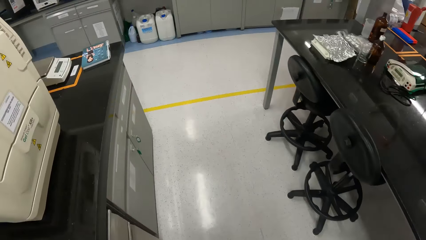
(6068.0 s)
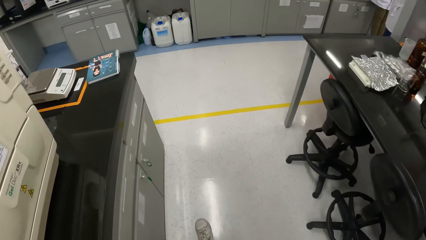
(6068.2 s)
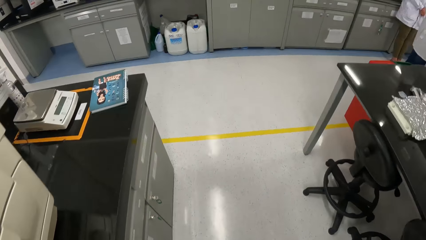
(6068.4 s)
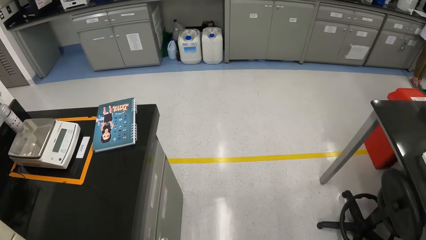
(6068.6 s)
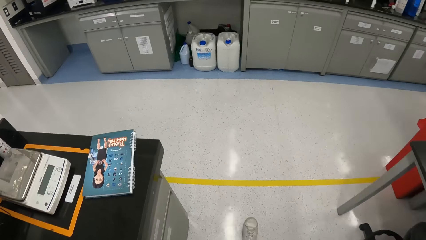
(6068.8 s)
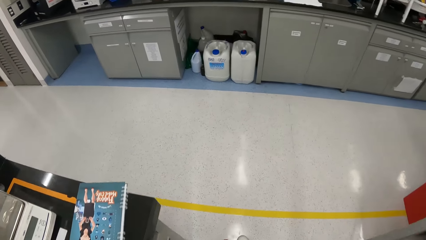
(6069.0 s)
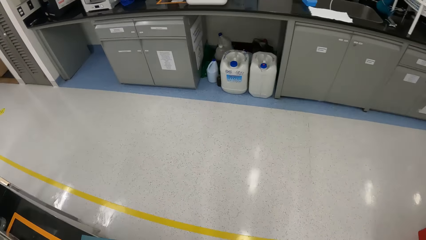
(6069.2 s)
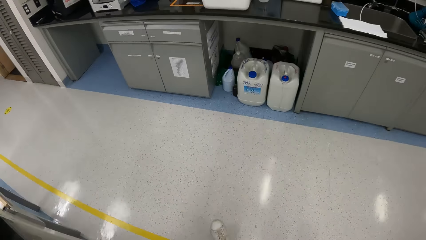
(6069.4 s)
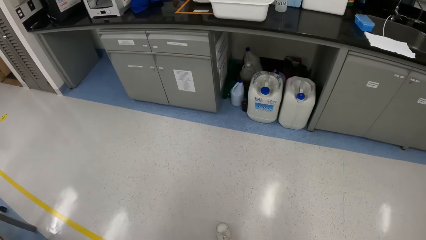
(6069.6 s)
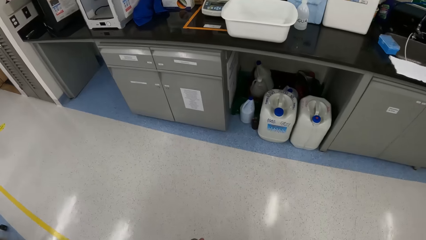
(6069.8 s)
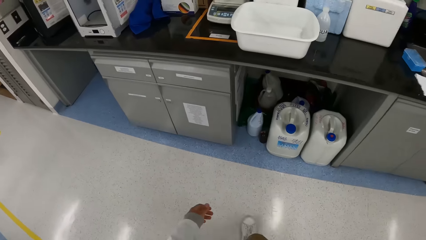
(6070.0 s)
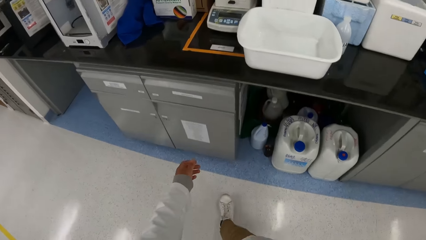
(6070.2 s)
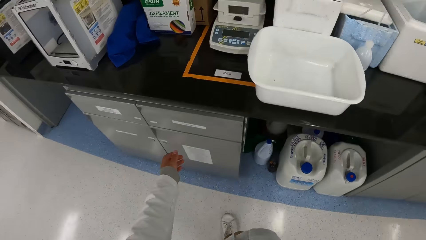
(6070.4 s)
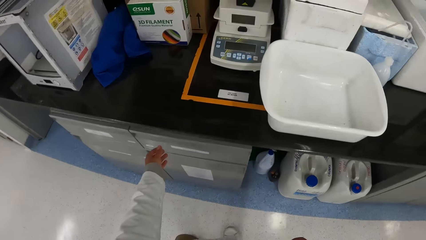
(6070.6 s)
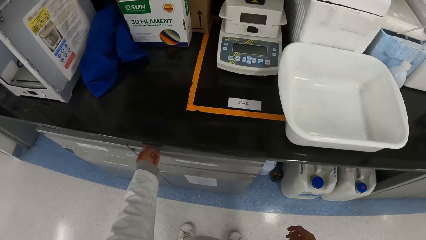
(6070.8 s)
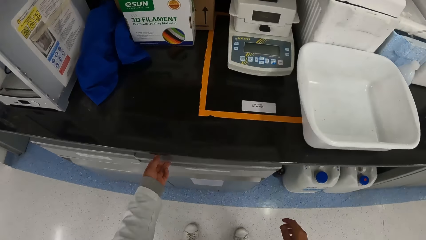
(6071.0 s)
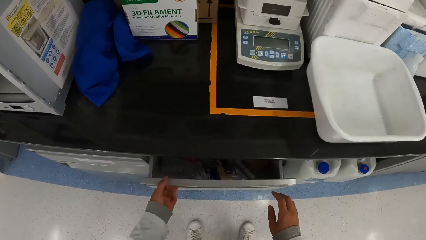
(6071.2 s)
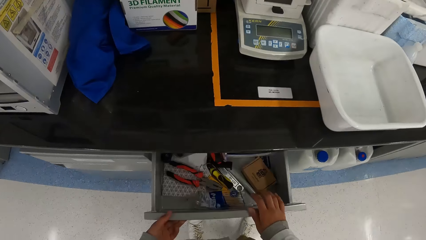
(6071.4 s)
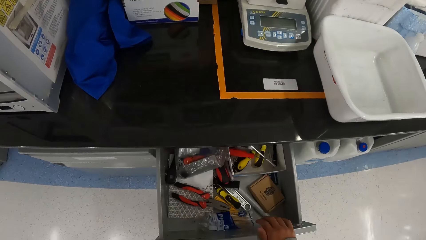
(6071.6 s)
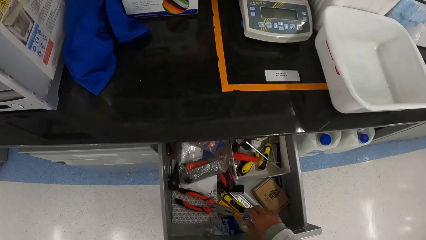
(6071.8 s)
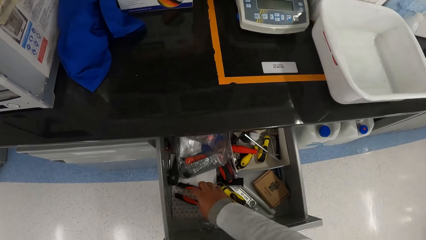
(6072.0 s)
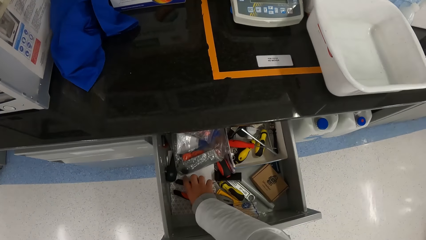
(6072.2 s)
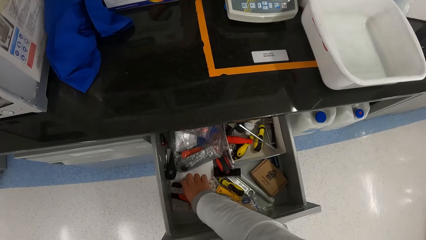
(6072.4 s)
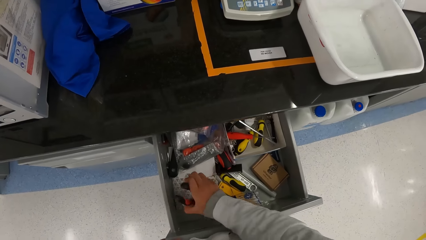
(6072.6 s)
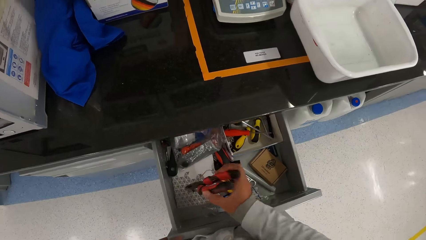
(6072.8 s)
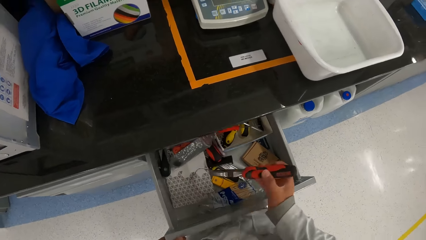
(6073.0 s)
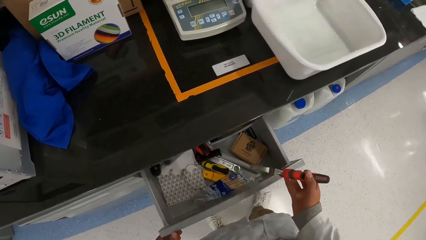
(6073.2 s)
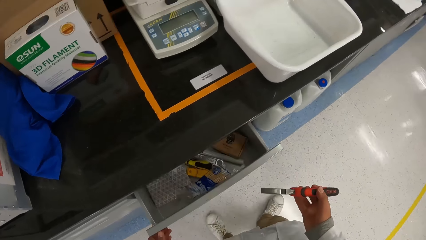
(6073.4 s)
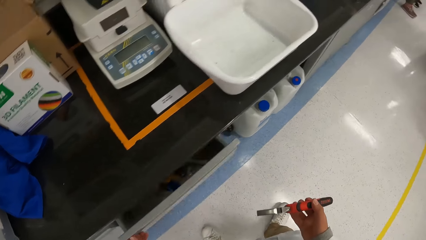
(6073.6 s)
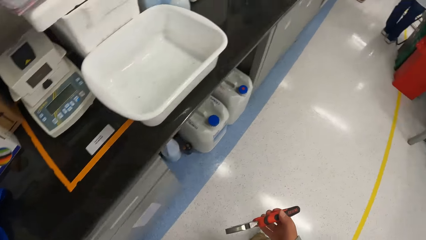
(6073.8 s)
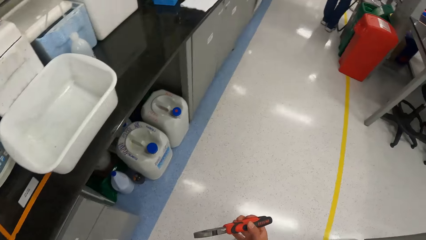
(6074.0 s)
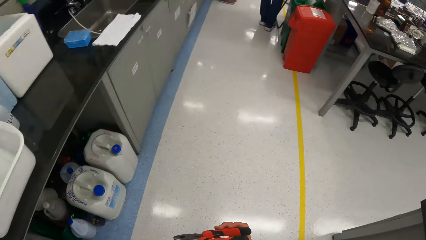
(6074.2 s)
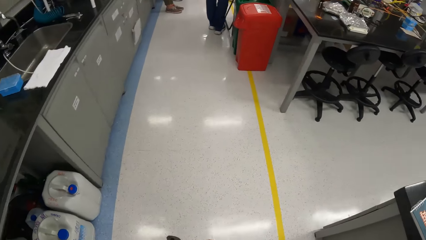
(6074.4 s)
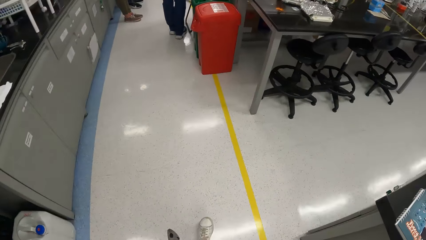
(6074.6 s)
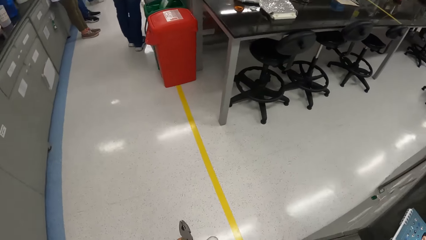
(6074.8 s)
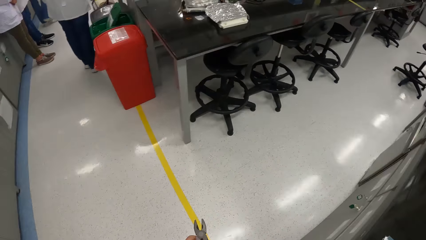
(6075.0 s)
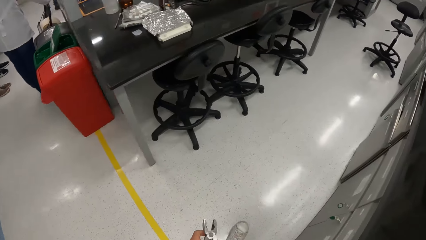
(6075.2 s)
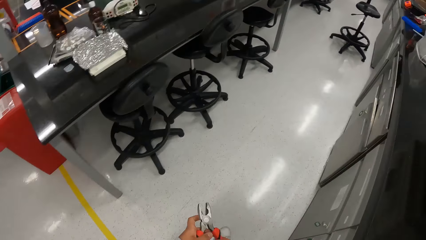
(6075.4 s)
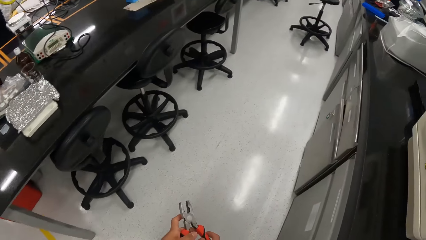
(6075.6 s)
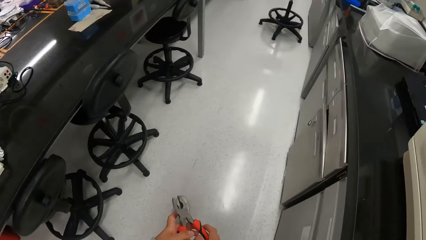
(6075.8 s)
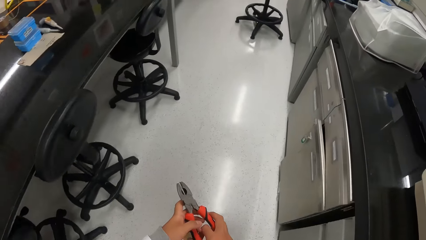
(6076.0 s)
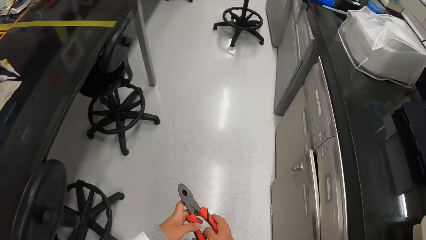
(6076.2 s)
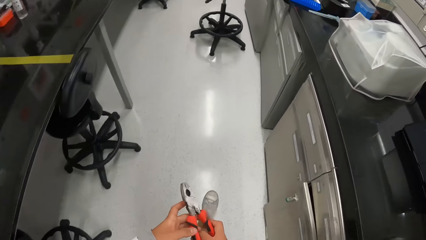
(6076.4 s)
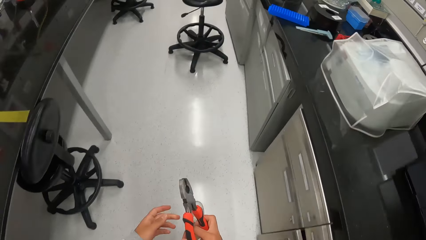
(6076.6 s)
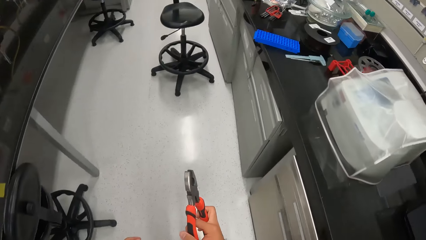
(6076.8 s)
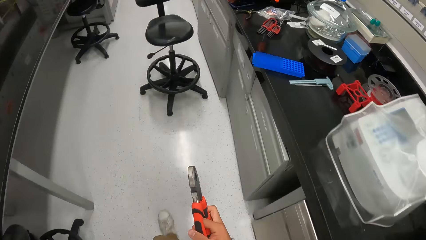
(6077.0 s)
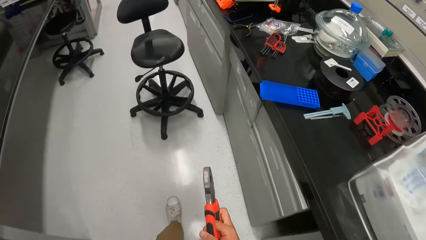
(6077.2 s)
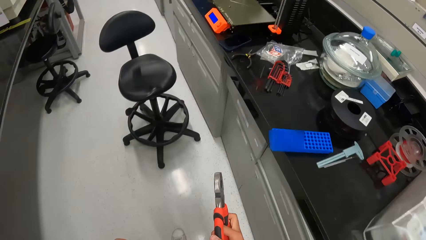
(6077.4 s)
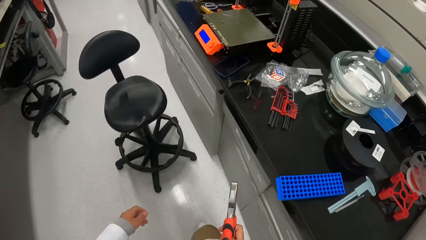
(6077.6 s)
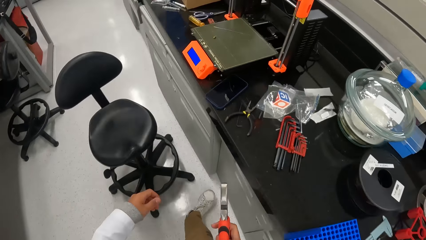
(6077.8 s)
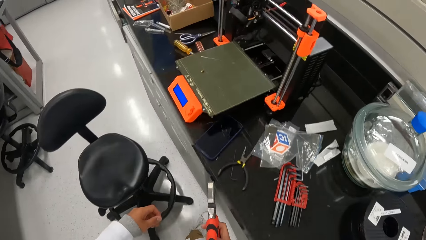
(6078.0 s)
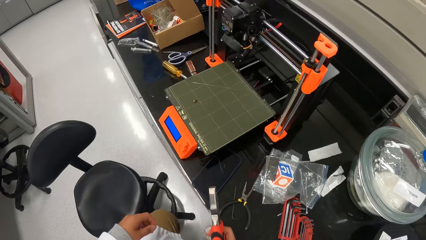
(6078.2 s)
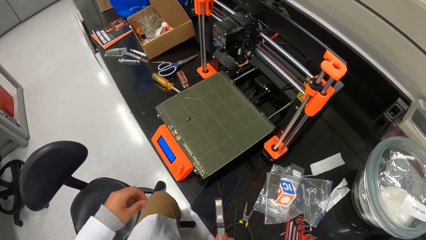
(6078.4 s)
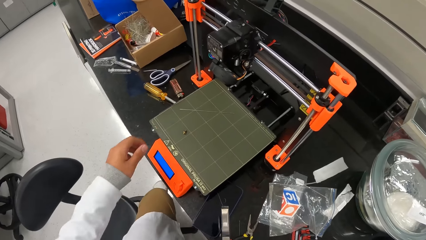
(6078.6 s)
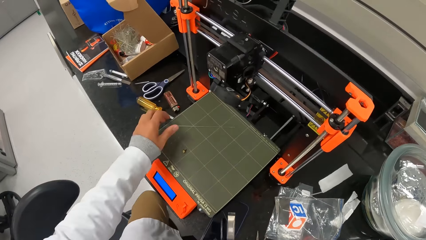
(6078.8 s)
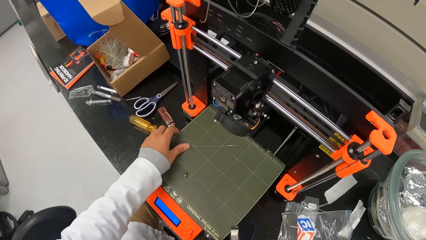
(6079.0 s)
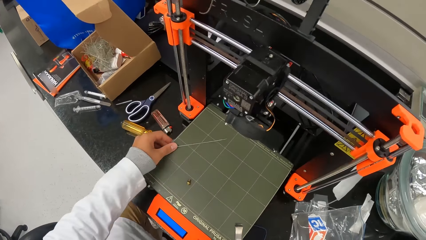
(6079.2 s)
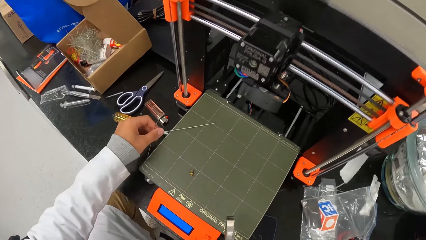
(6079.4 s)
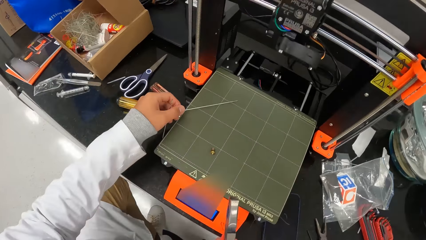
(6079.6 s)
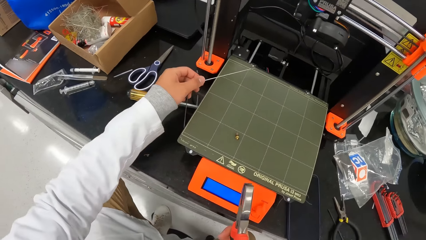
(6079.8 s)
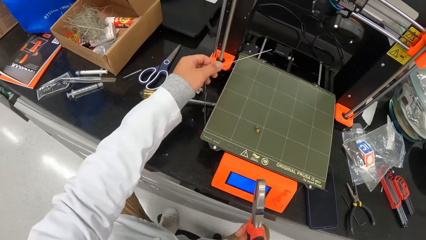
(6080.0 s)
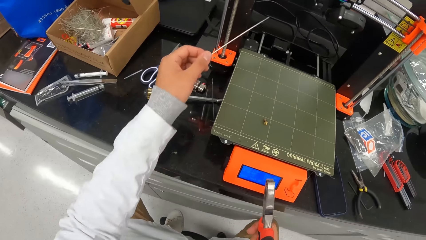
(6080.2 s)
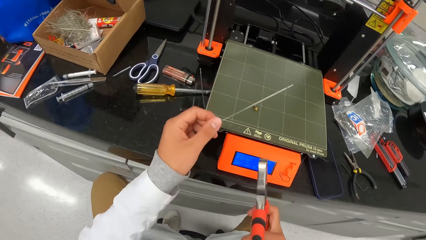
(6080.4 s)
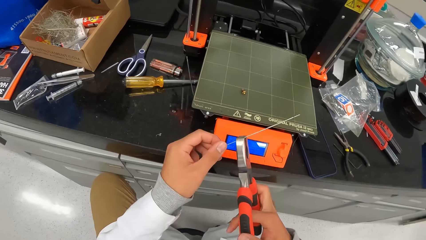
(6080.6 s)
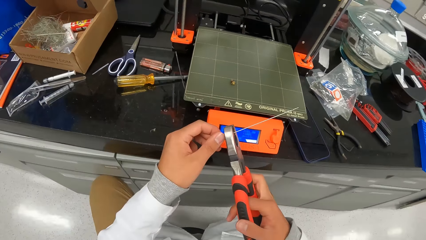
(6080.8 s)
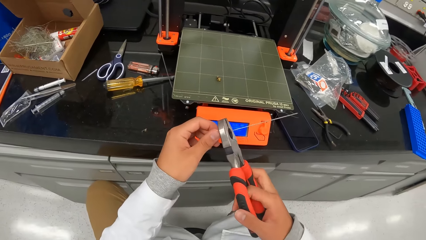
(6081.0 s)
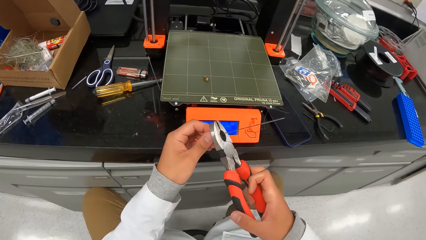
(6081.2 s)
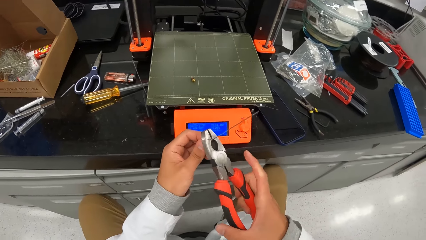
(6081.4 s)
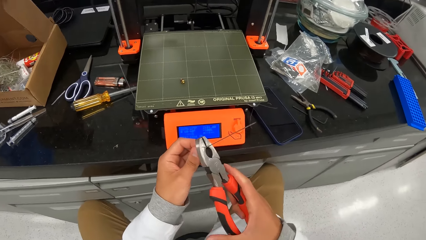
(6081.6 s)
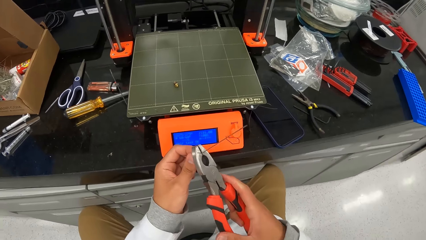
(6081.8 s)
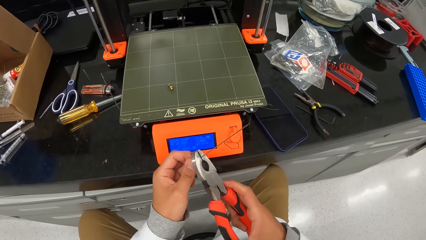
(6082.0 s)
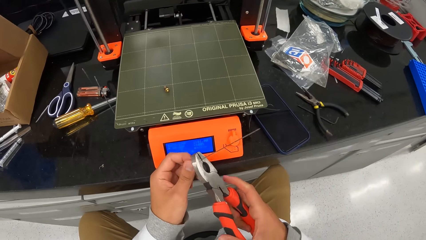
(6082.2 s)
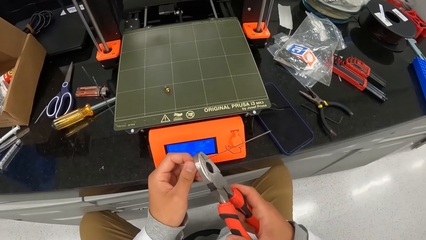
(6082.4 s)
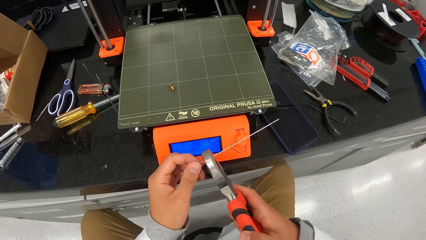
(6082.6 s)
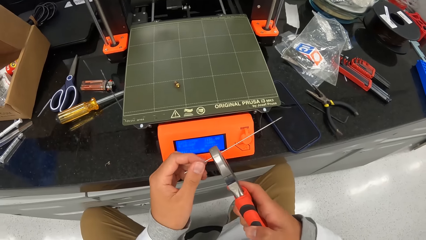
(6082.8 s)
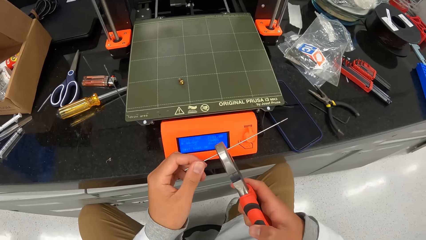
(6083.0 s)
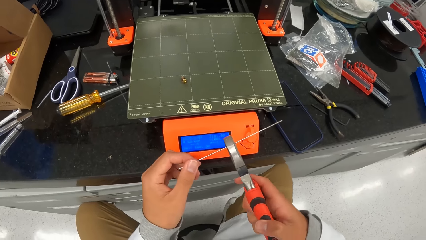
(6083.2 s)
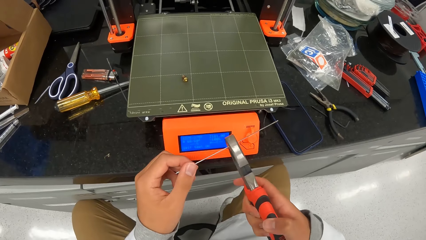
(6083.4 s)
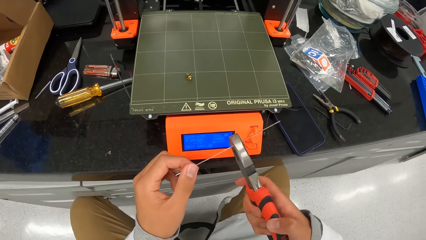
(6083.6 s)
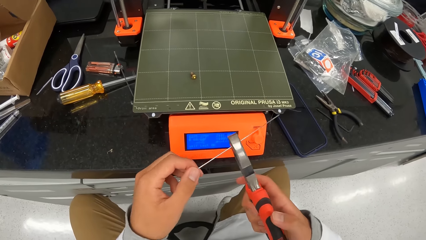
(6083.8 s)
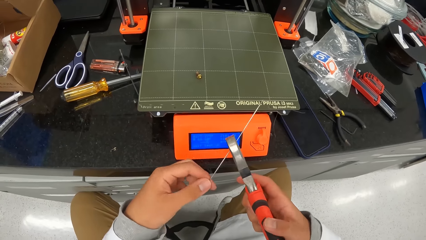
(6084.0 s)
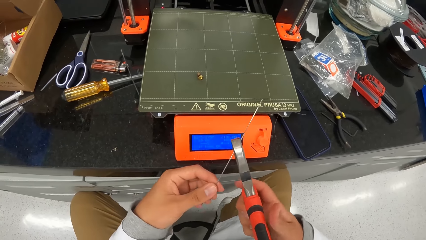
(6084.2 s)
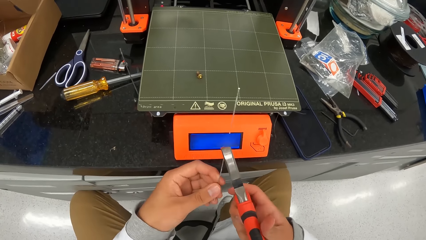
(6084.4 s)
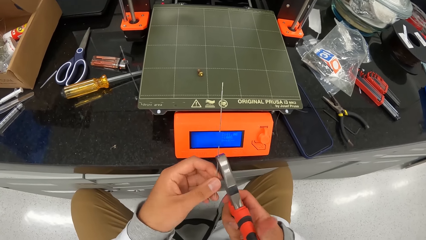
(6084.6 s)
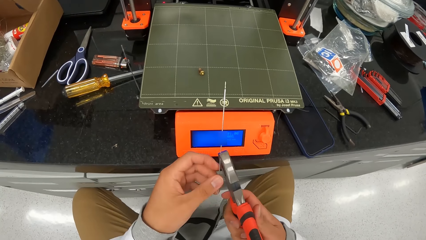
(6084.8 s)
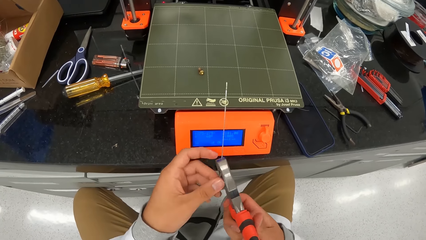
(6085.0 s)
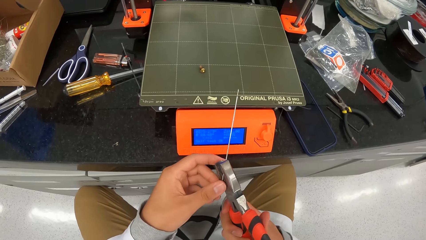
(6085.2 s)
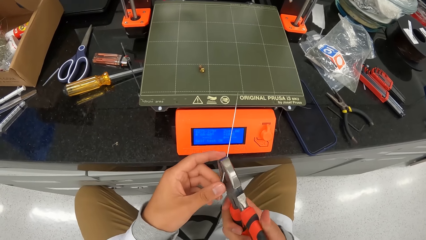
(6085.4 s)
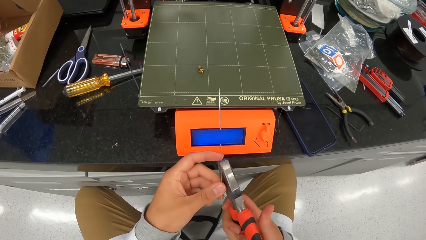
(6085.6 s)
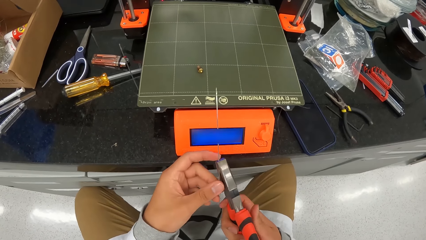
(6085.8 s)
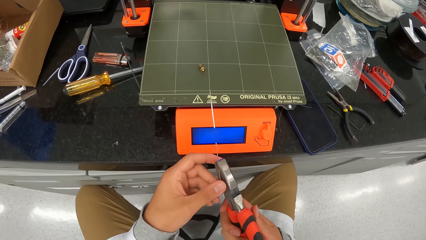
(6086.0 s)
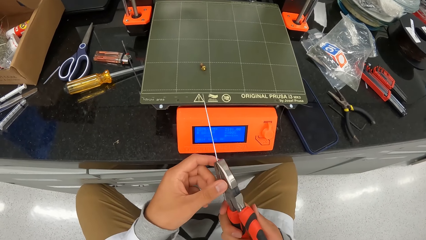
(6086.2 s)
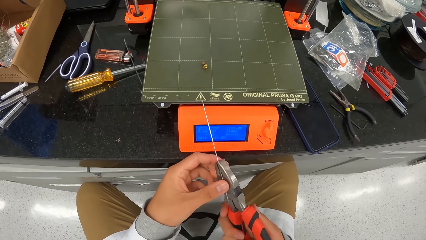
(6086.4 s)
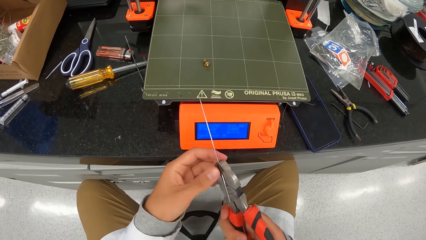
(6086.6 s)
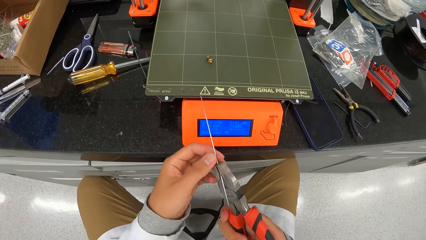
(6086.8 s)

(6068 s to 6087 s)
The camera wearer opens a drawer in the table with his left hand. He picks a plier from the drawer with his right hand. He closes the drawer with his left hand. He looks around. He walks to the printer. He sits on a chair. He picks the iron rod or metal rod from the printer with his left hand. He holds the iron rod with the plier. He puts the rod in the plier.
